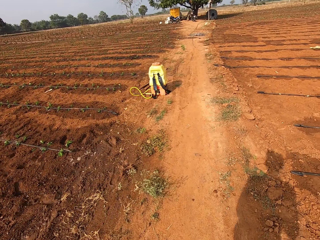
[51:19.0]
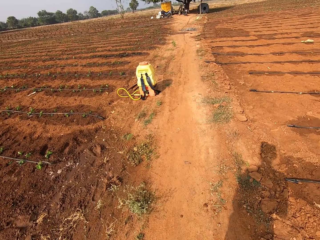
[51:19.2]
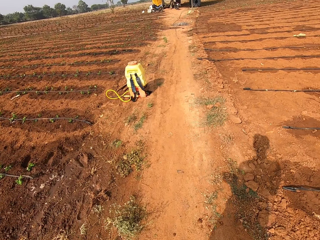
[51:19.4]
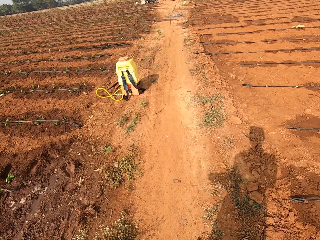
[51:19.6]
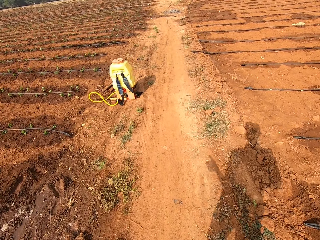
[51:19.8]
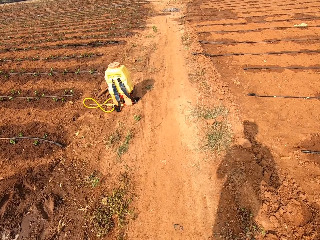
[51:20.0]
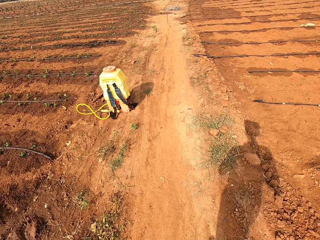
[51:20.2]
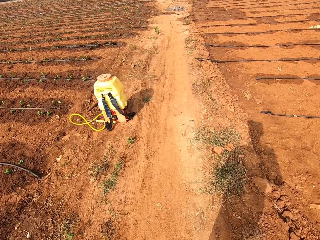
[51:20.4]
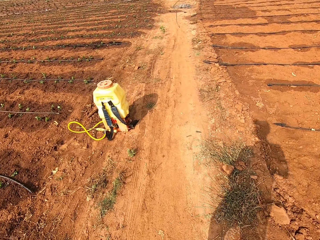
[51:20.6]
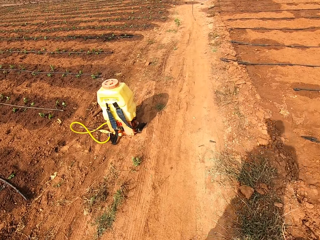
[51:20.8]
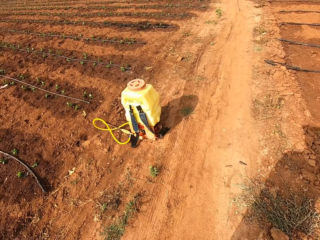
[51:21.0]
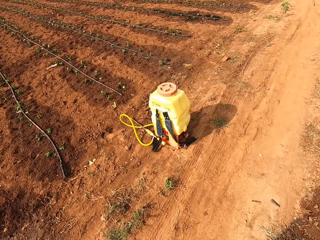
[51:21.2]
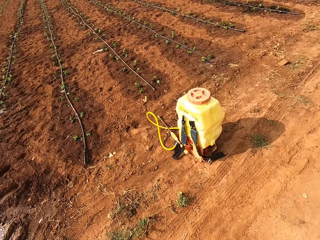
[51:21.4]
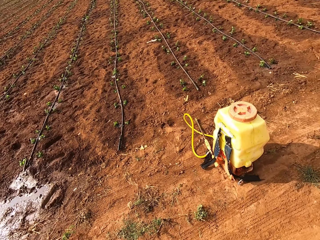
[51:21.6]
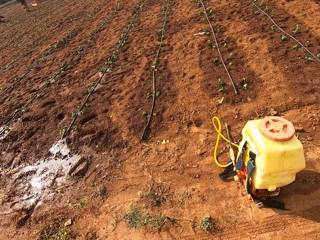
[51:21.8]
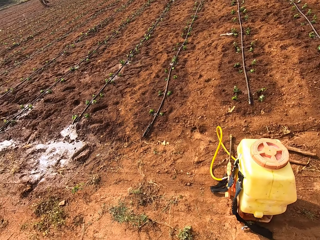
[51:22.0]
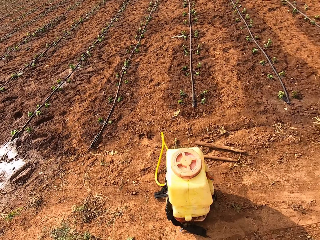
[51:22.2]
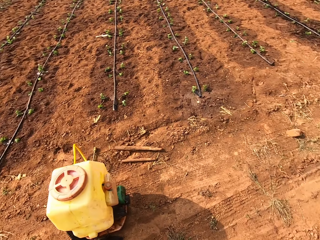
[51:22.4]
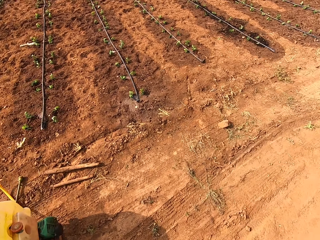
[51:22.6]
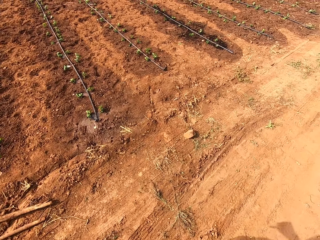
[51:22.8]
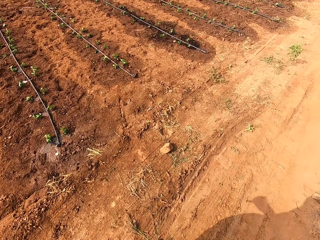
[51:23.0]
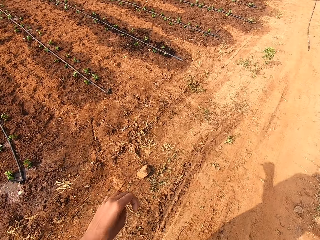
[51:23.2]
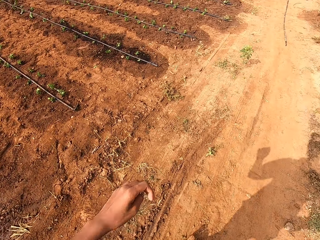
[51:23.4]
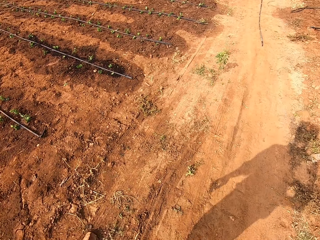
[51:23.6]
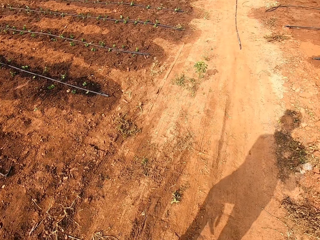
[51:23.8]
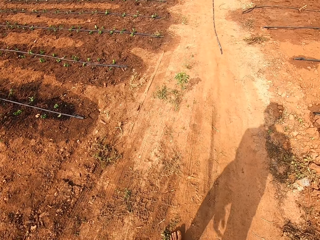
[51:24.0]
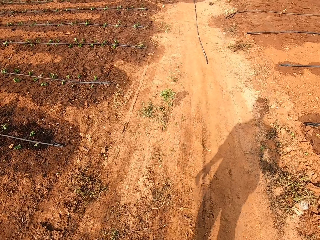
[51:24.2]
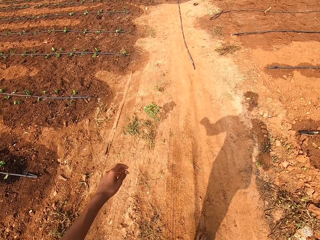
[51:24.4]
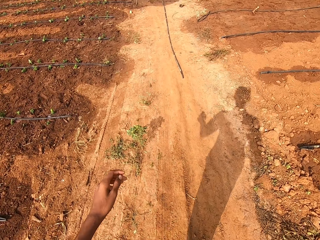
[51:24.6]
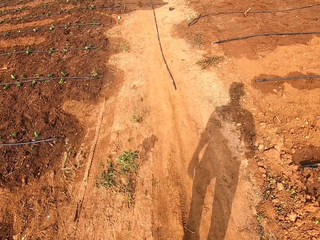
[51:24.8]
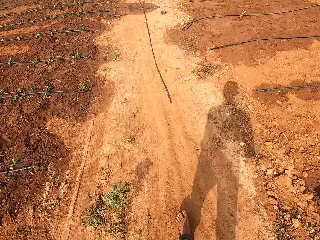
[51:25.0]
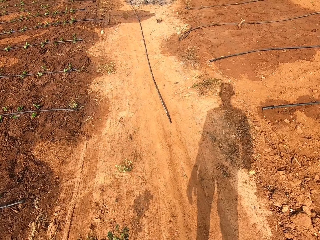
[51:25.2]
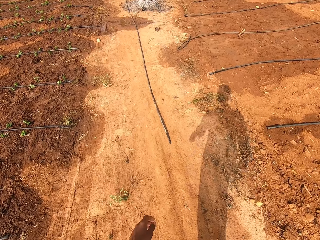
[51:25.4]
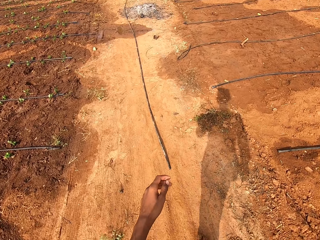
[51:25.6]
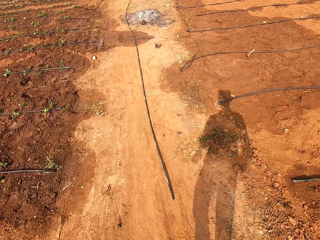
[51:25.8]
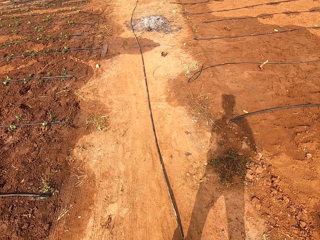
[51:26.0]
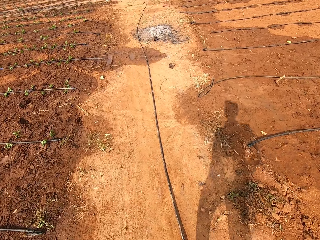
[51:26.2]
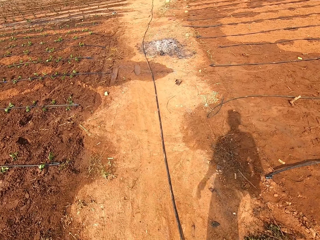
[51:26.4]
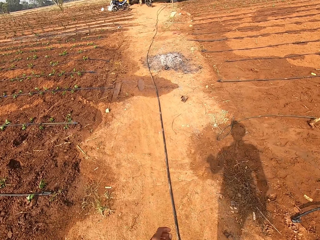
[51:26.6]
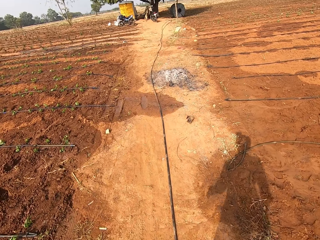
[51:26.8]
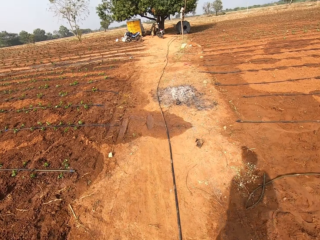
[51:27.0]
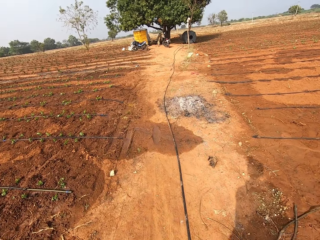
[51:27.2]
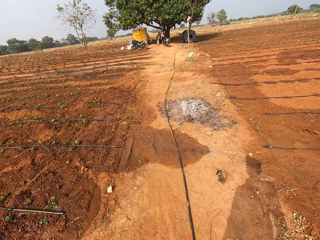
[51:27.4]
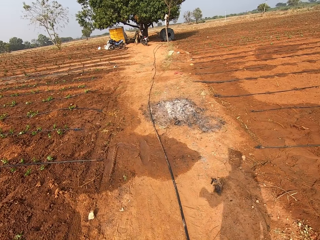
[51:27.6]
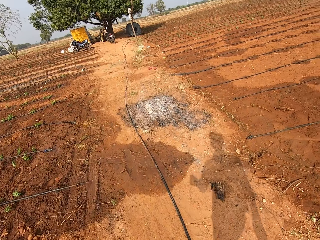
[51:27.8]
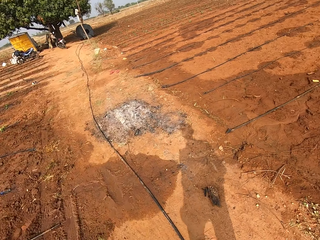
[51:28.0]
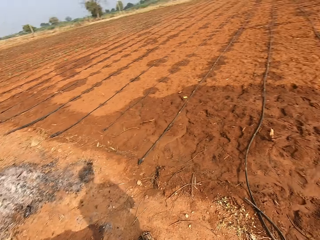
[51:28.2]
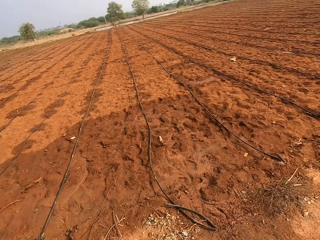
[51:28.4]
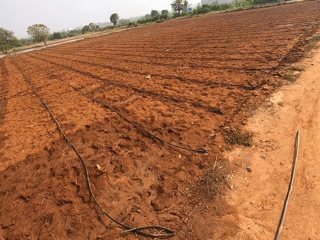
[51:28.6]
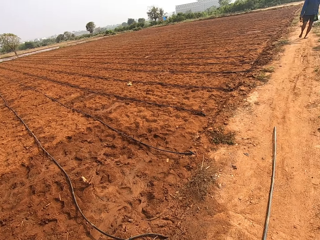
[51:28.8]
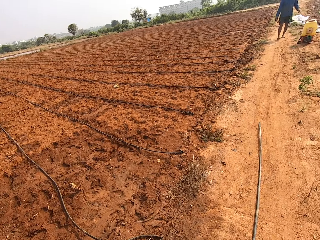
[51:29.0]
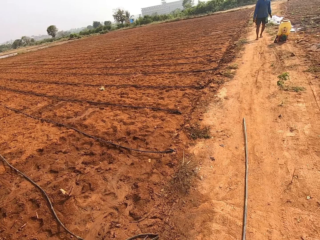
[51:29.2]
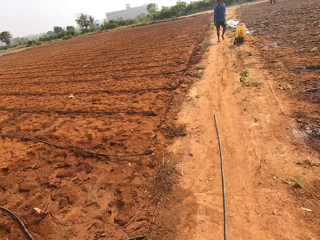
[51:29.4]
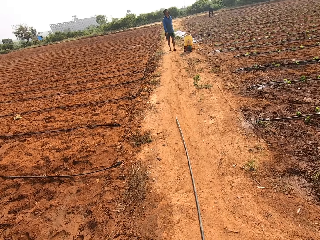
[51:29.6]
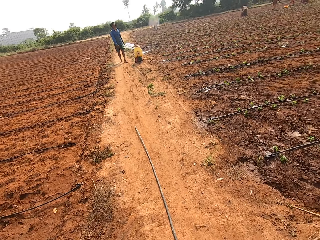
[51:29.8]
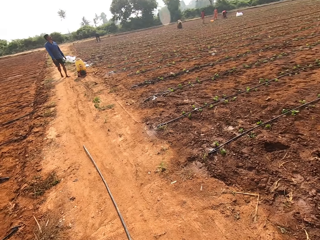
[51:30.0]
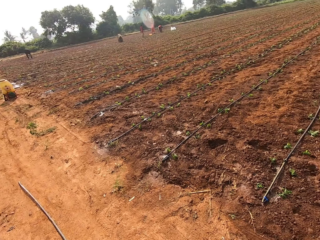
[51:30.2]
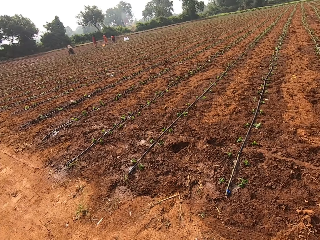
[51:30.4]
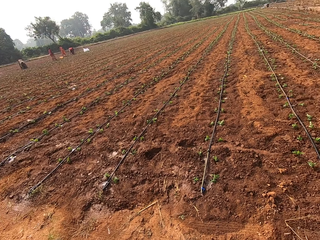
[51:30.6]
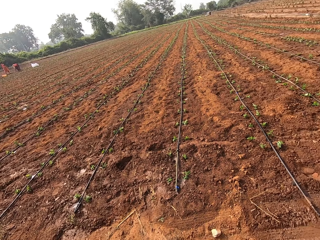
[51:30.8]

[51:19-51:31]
The camera wearer walks ahead. They look at the field. They move the left hand. They swing the left hand. They look ahead. They look at the field. A man converses with the camera wearer. The camera wearer looks behind.

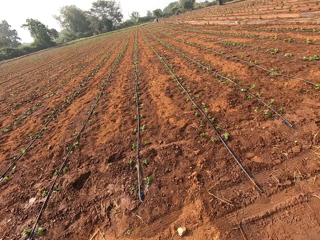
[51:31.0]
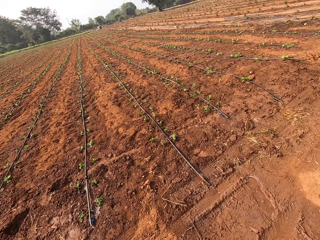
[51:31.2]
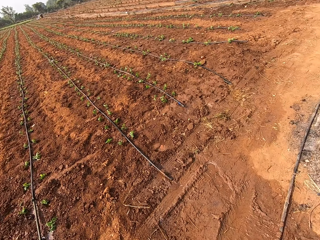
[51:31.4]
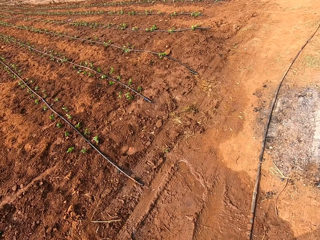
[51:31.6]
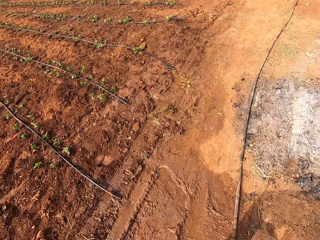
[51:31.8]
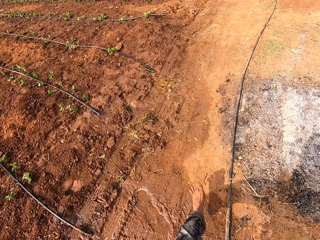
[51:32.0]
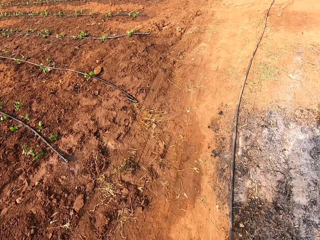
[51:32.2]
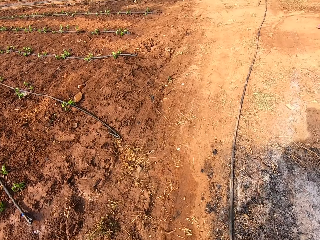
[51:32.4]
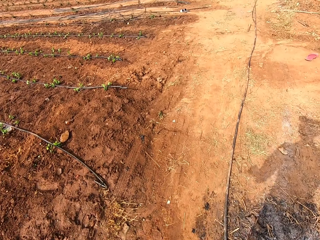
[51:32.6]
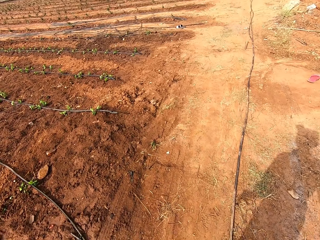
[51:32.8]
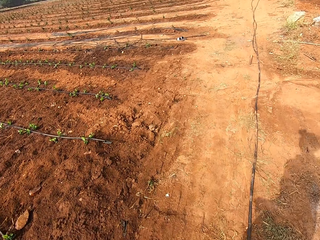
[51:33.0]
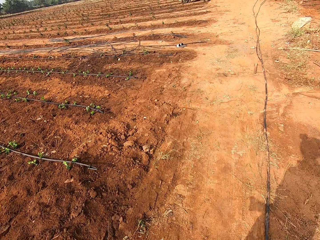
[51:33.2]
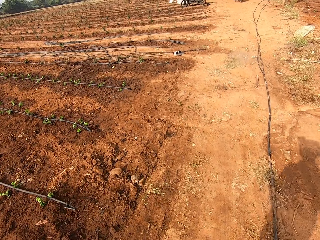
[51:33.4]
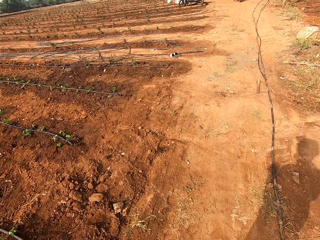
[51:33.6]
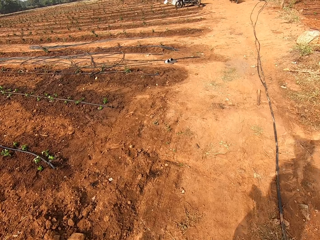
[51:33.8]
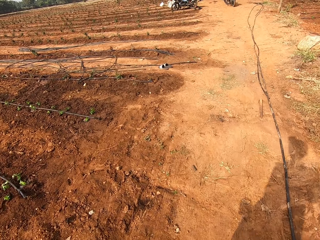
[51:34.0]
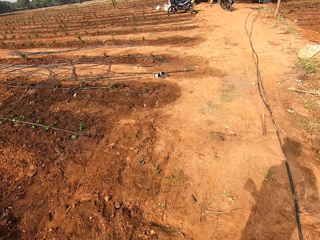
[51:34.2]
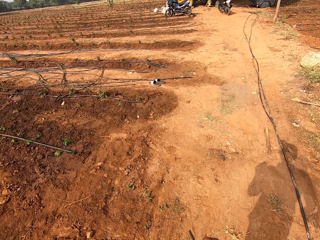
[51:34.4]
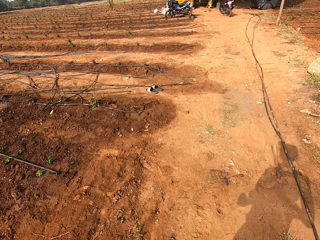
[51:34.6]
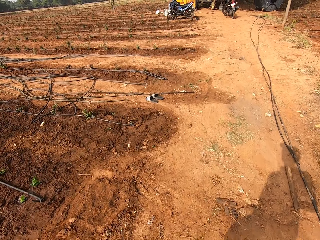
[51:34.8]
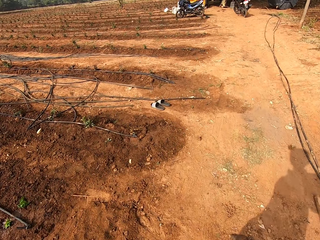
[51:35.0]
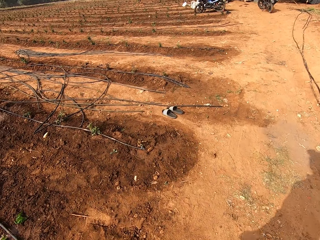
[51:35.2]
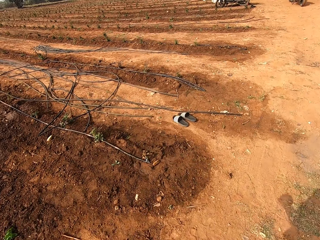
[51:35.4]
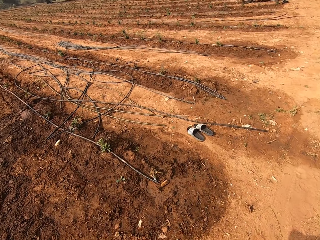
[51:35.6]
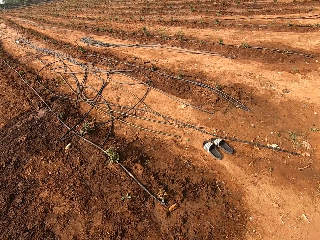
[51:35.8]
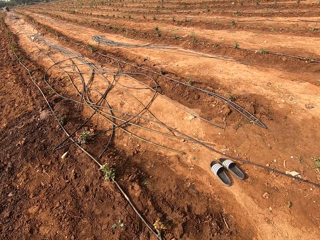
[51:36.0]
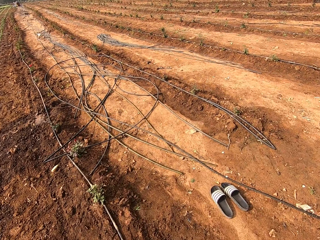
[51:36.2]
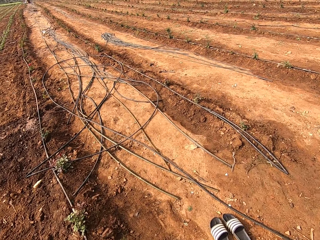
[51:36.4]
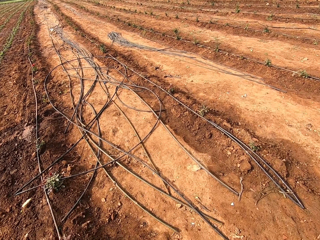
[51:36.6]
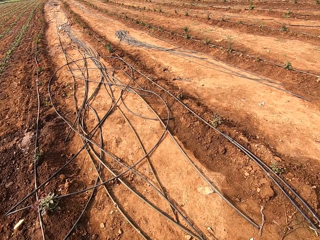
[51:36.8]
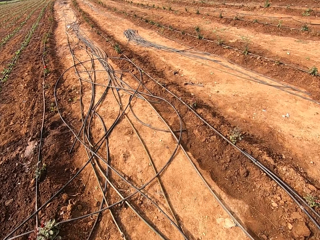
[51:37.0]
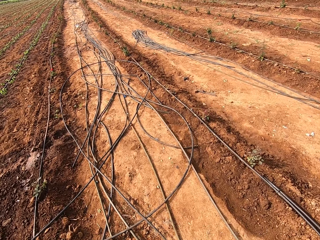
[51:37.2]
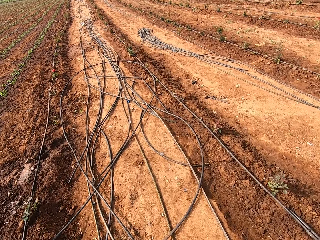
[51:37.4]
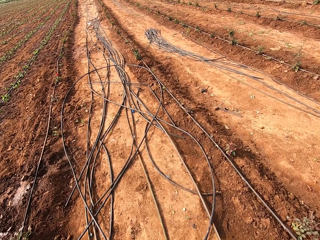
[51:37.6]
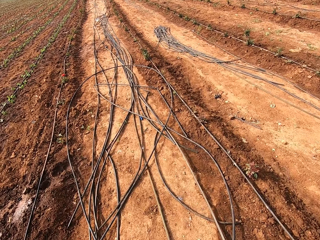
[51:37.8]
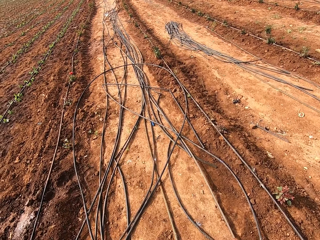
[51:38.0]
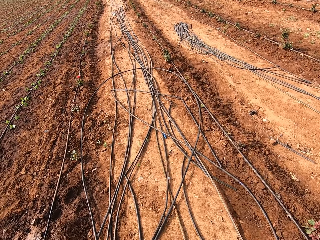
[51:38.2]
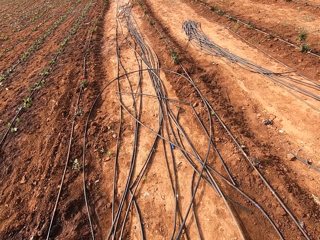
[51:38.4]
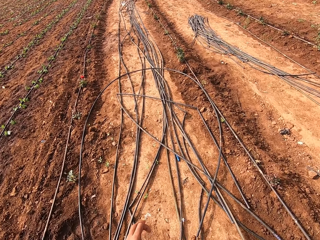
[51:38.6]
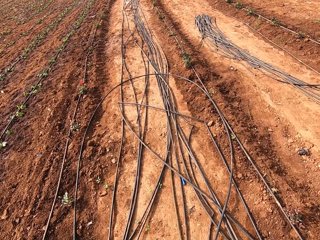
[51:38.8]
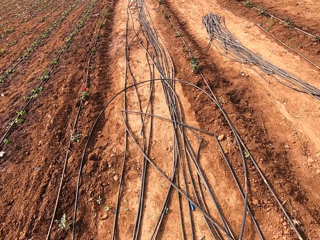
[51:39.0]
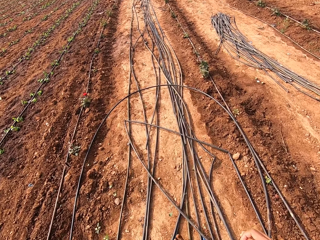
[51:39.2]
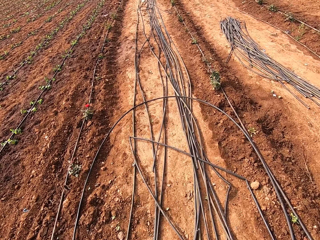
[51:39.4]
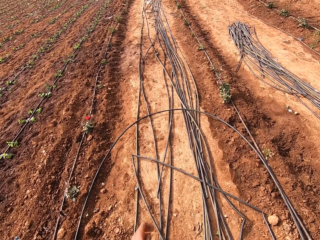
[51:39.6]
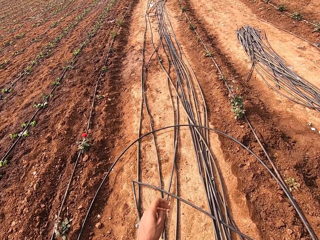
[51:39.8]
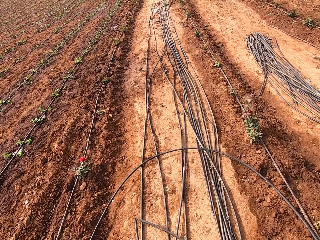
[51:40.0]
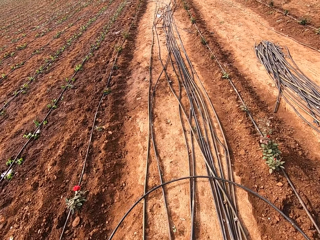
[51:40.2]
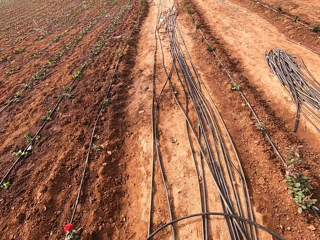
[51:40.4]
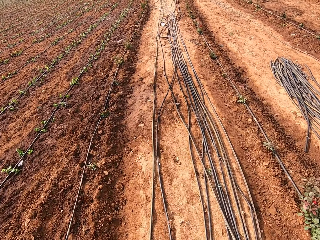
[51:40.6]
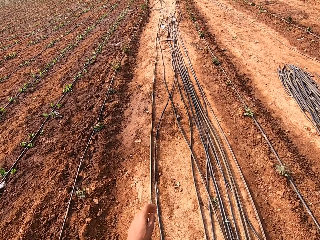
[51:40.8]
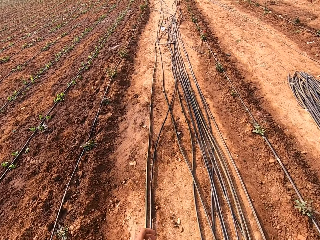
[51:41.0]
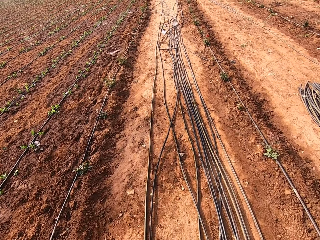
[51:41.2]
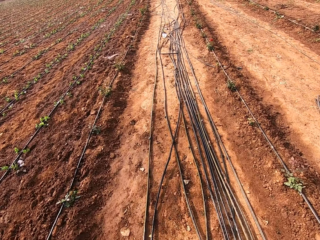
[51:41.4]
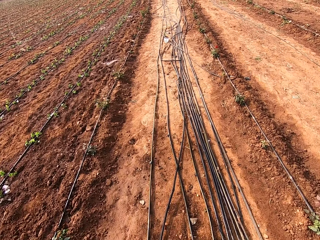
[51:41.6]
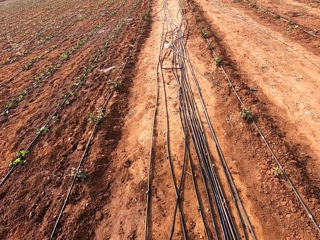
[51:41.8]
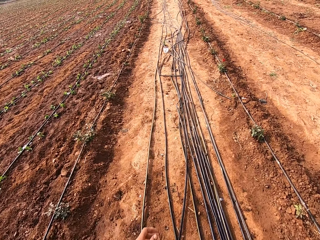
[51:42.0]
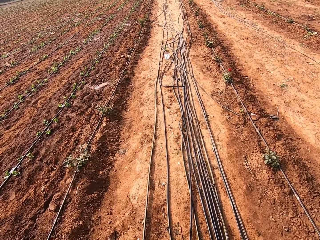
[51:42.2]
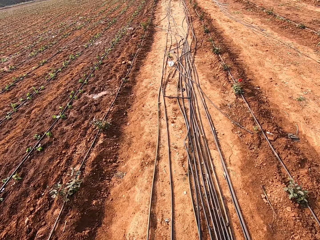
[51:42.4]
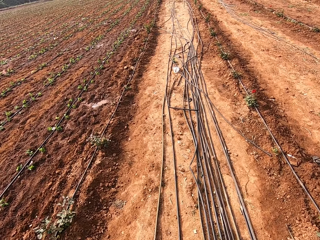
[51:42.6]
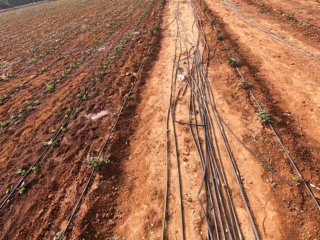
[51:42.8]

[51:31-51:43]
The camera wearer looks around. They step ahead. They look at the ground. They turn to the left. They look at the ground. They swing the left hand.
